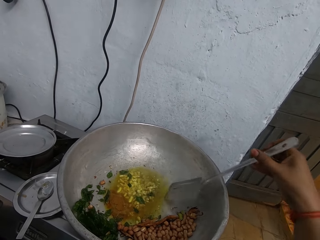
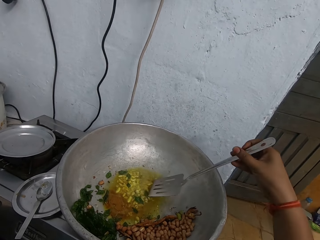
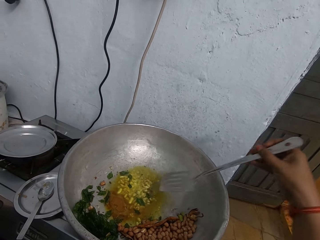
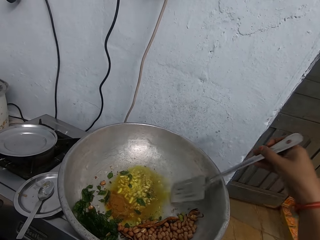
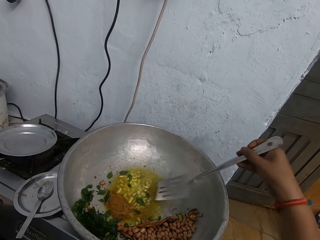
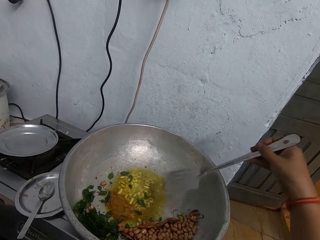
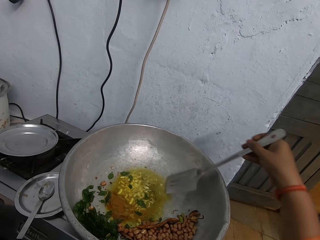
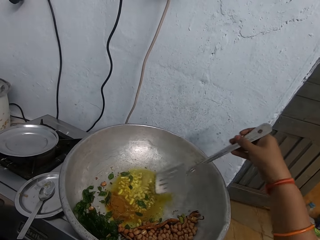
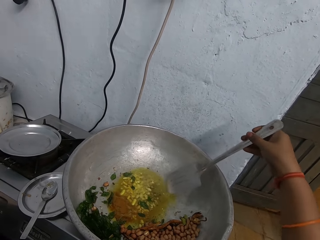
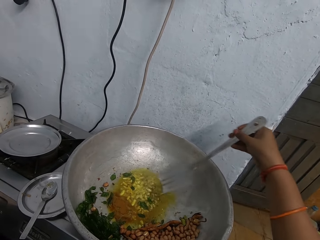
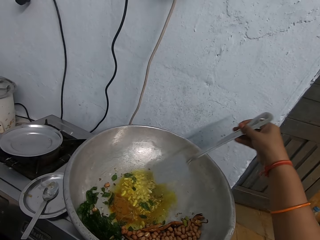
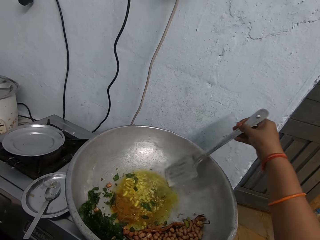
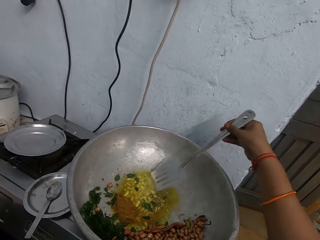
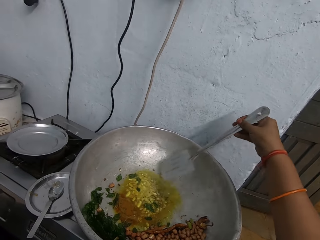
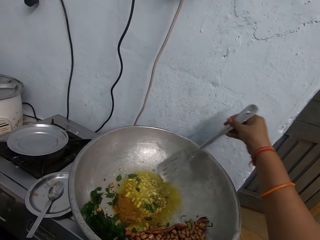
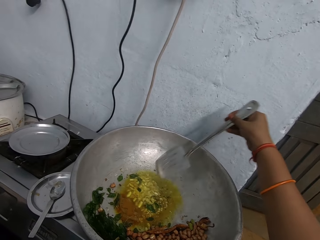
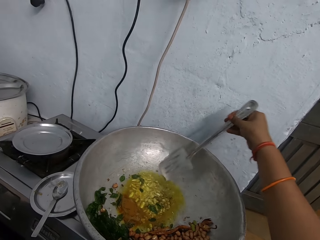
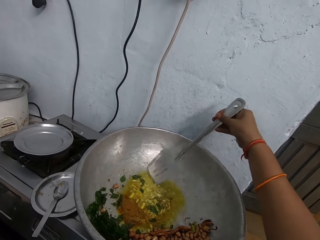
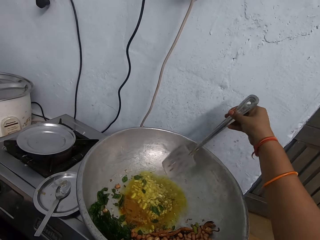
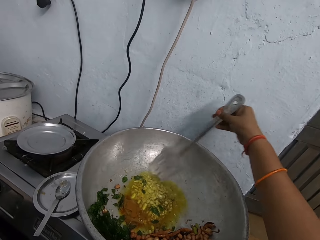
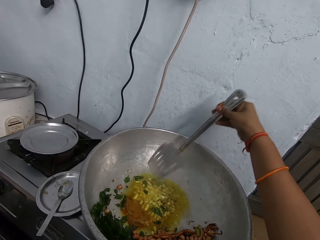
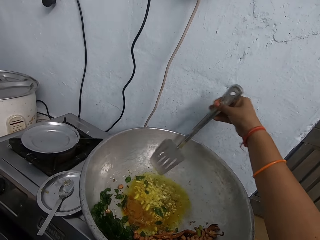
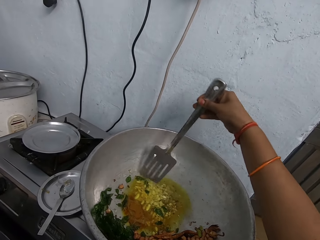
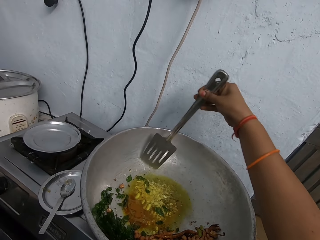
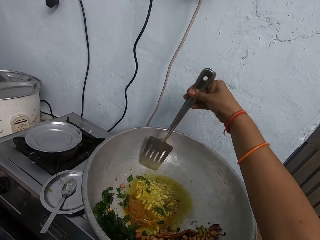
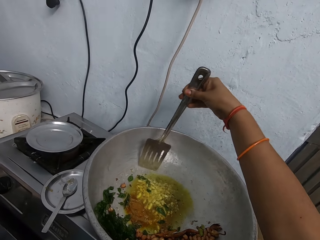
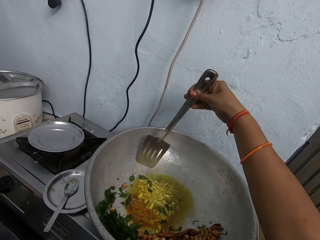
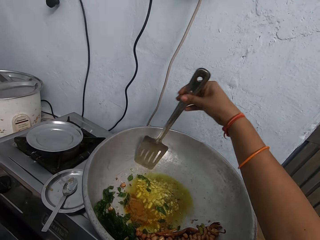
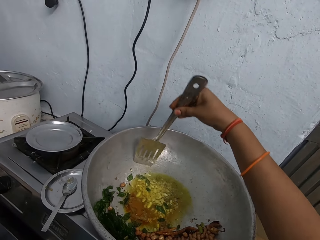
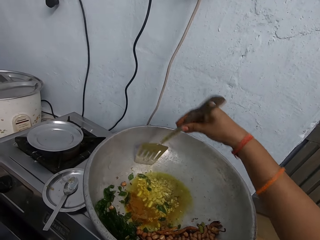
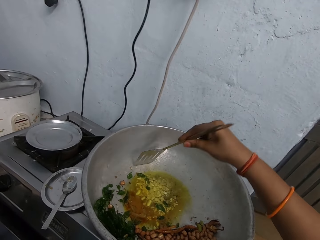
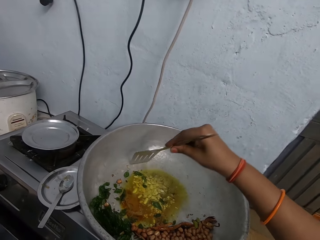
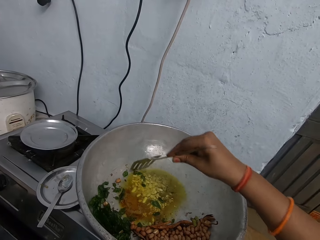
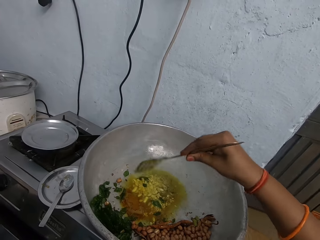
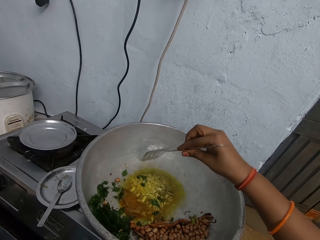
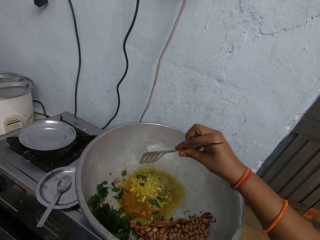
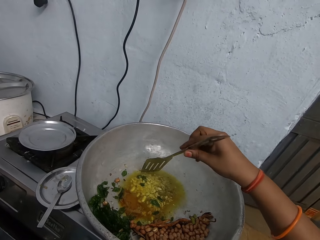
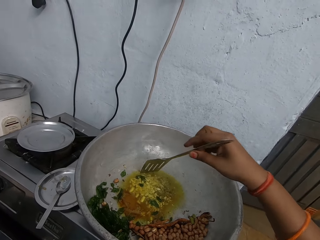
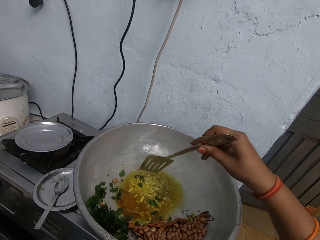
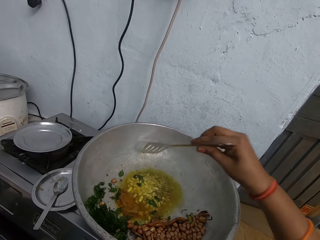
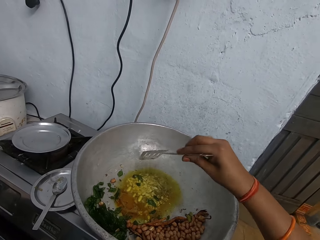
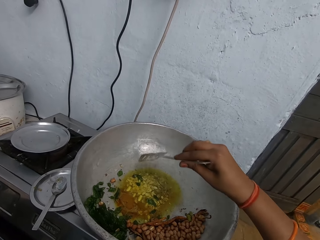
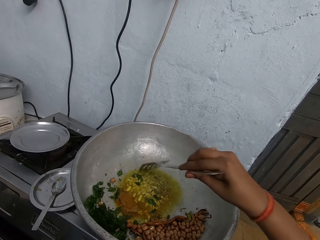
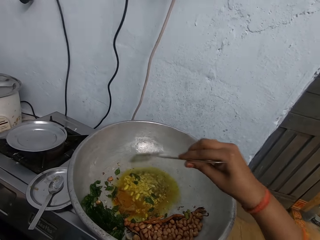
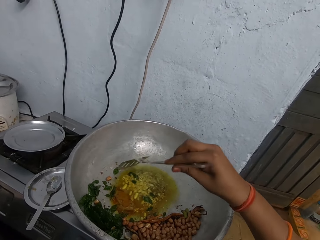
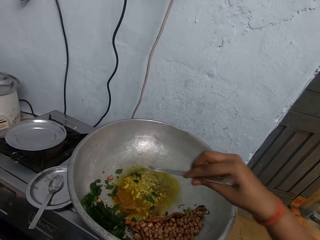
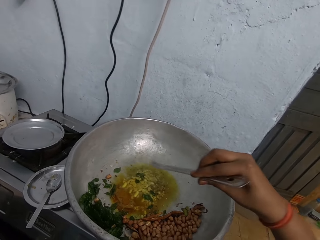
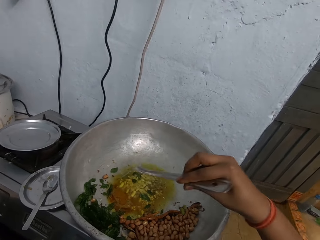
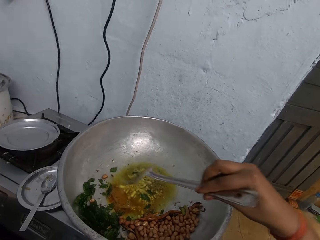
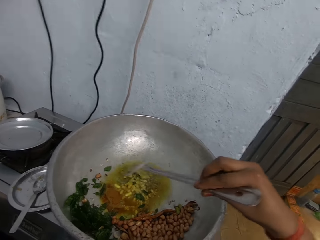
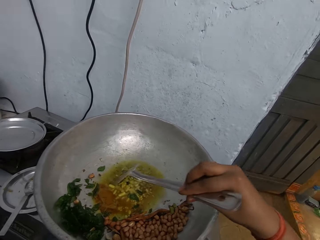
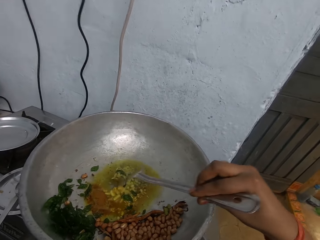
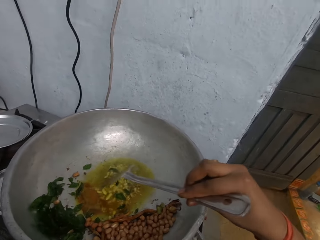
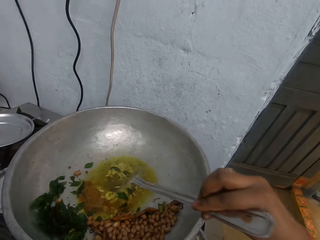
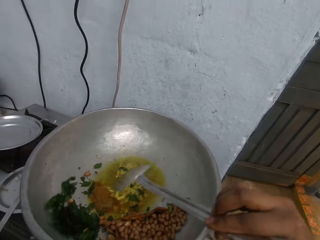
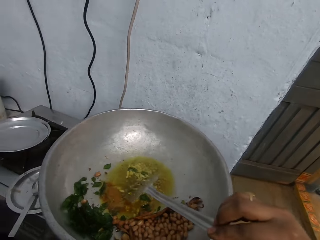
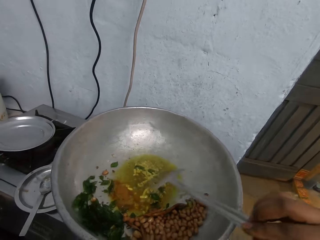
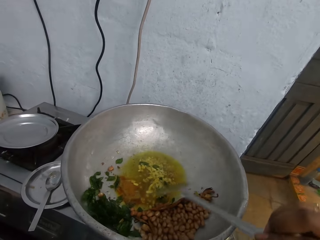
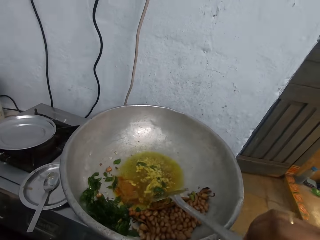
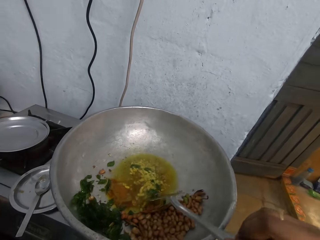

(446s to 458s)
The camera wearer mixes the garlic with spices.

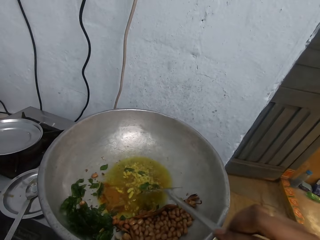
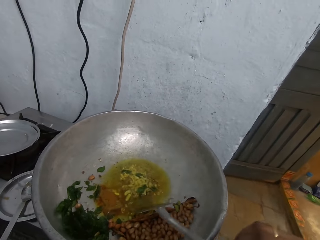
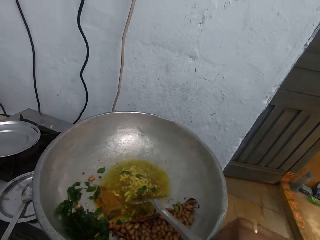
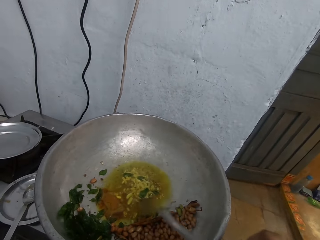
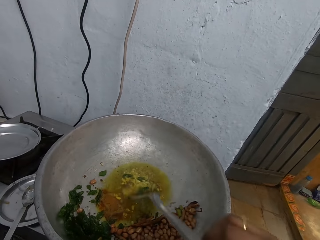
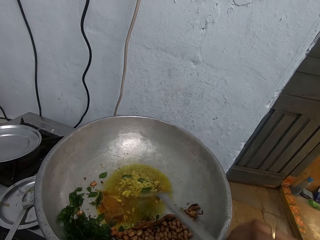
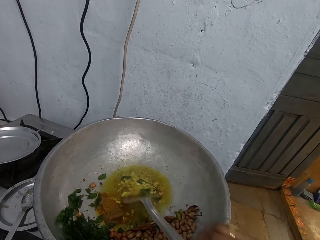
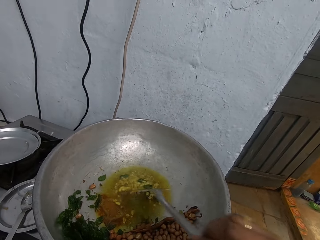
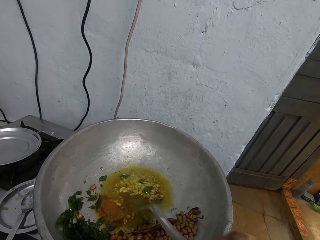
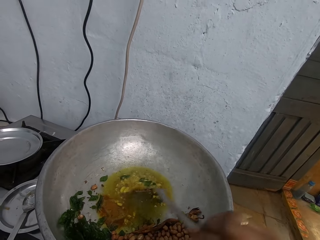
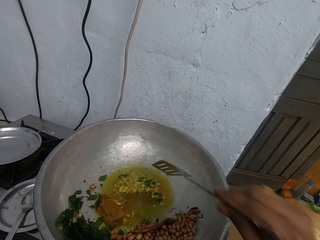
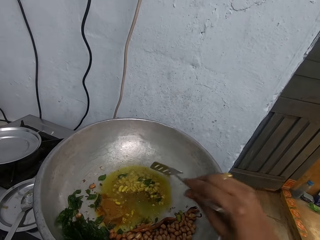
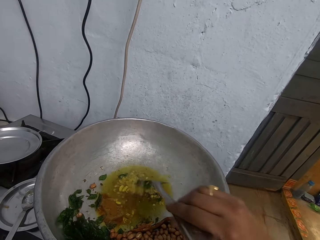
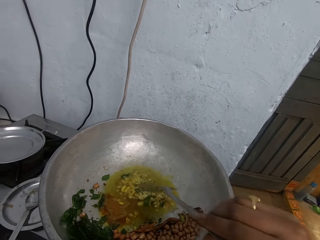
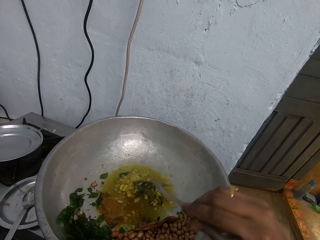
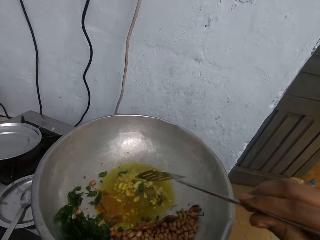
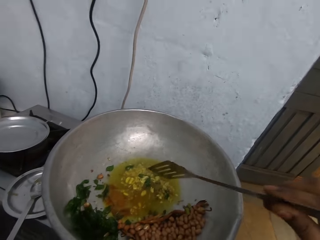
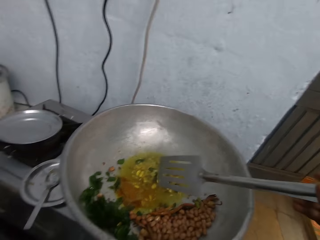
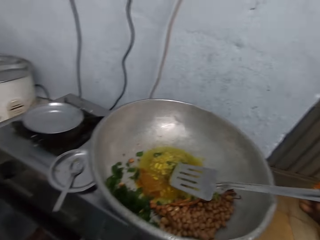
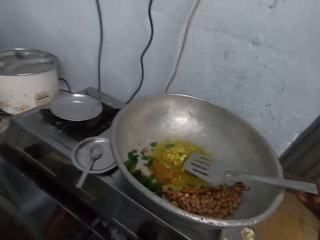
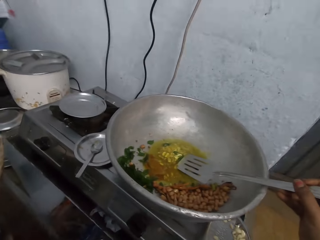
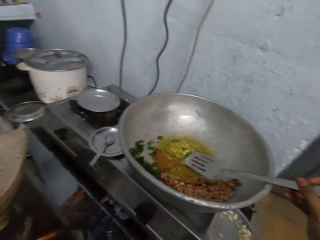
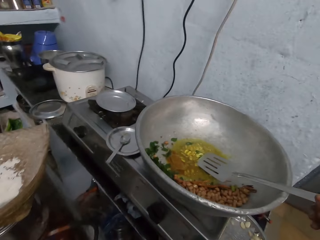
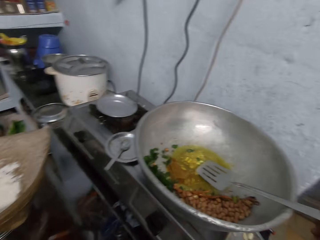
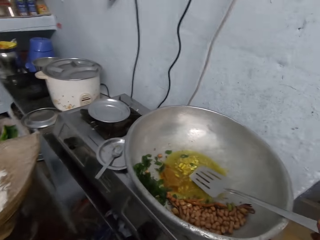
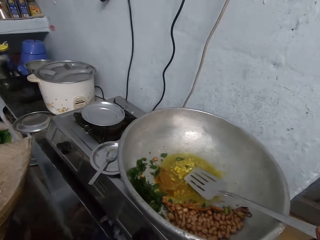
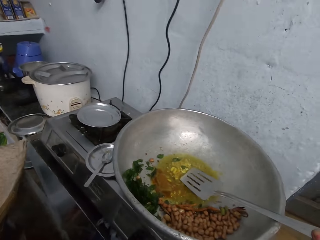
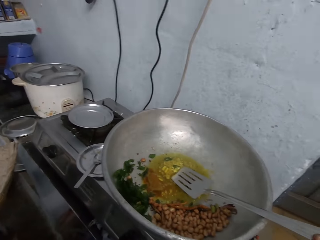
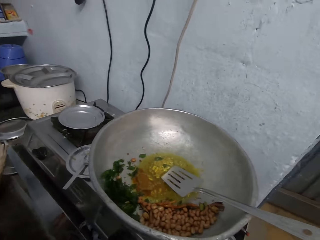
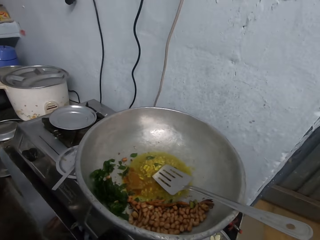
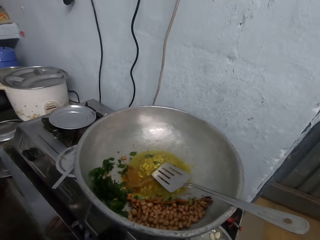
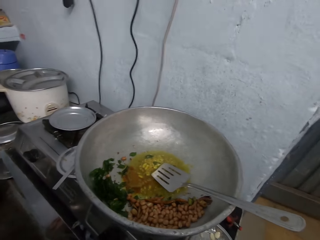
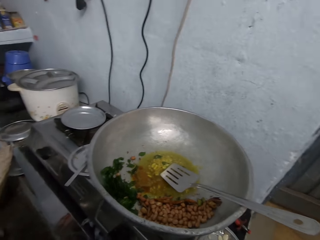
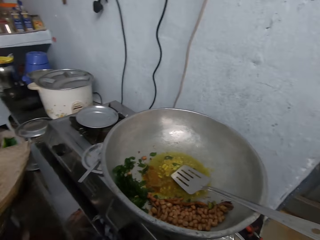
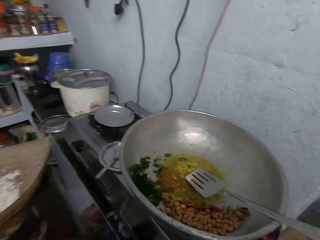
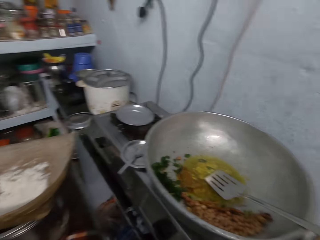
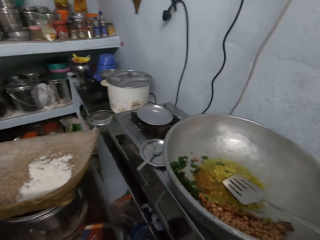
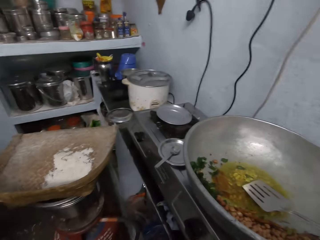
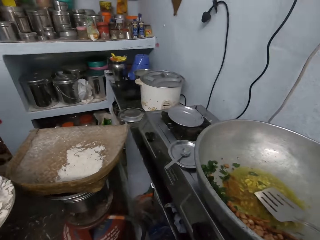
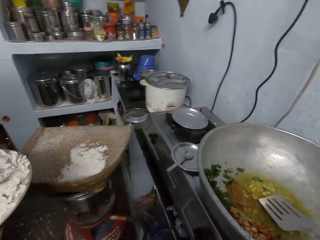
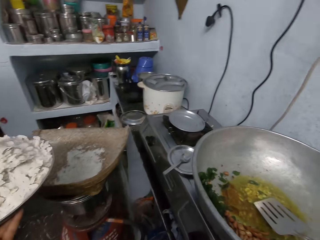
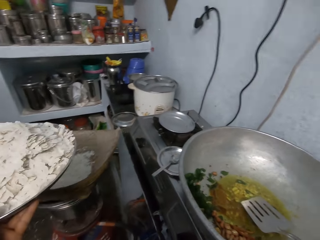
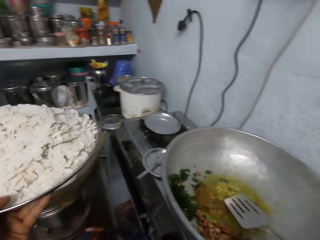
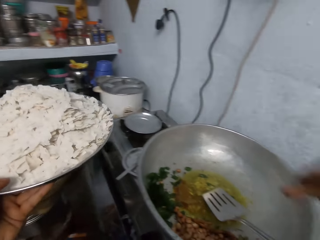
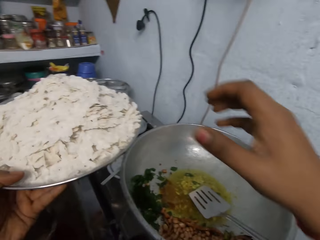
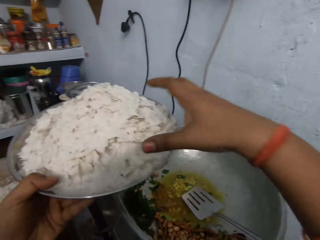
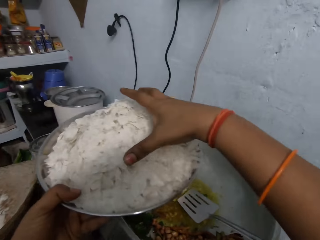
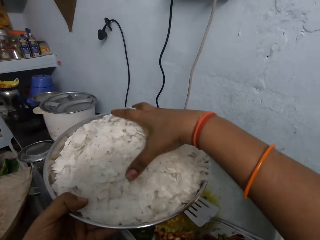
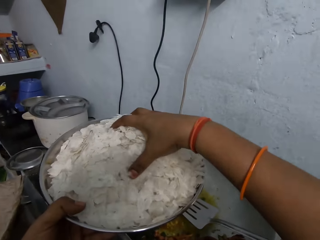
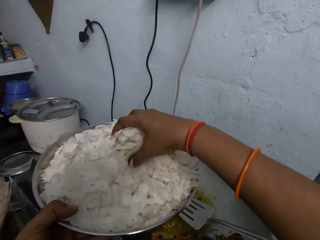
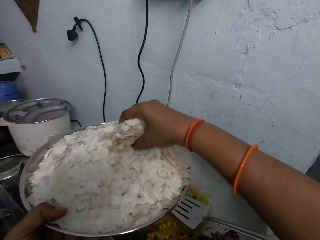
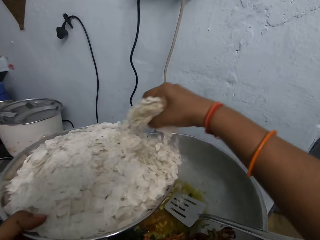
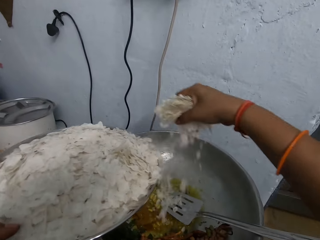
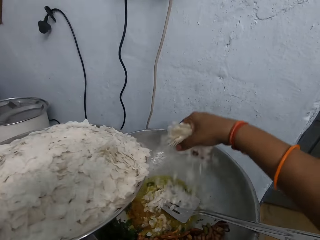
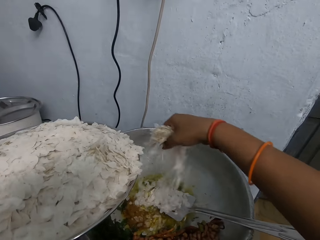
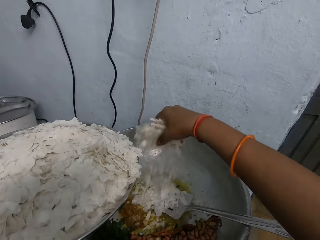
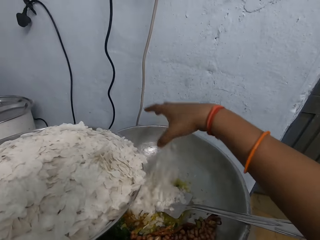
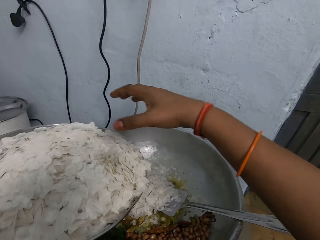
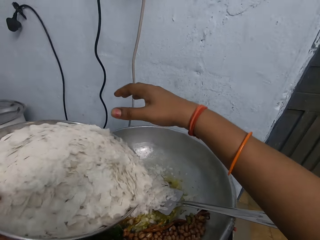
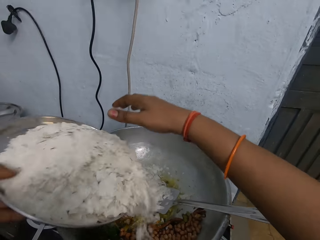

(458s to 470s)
The camera wearer stops mixing the garlic. She drops the slotted turner in her right hand in the pan. She looks around and moves a tray with food. She takes coconut shavings from the tray with her right hand. She puts the coconut shavings in her right hand in the pan.
